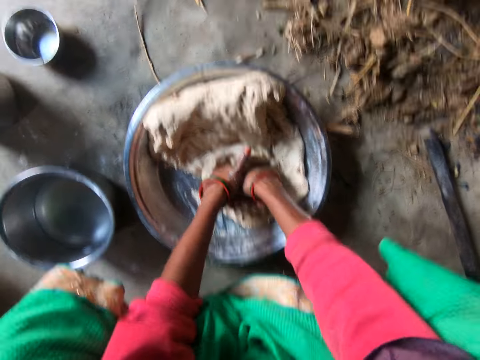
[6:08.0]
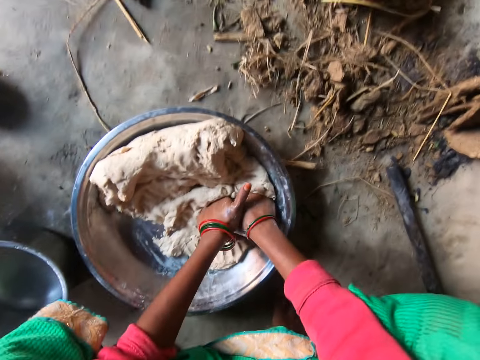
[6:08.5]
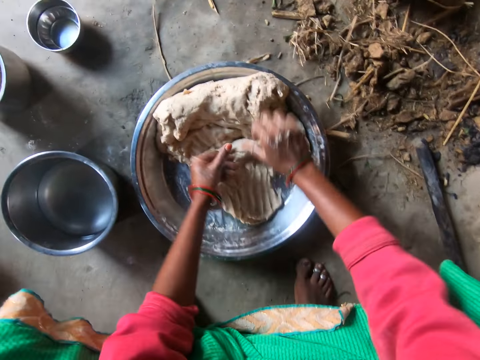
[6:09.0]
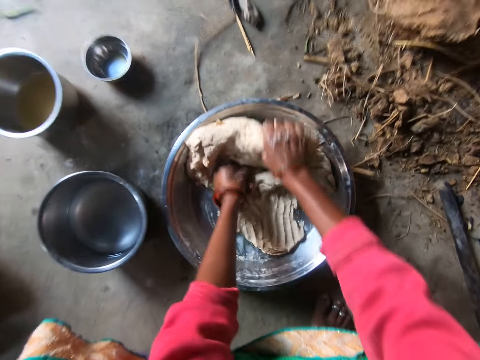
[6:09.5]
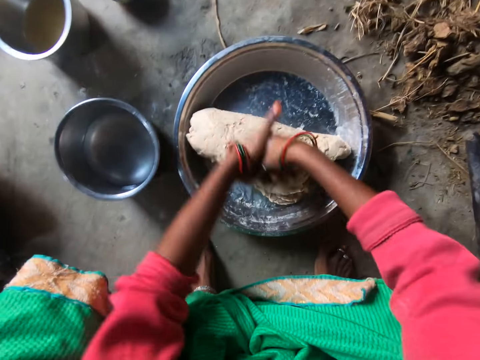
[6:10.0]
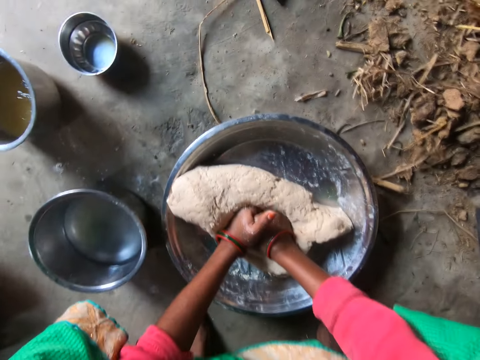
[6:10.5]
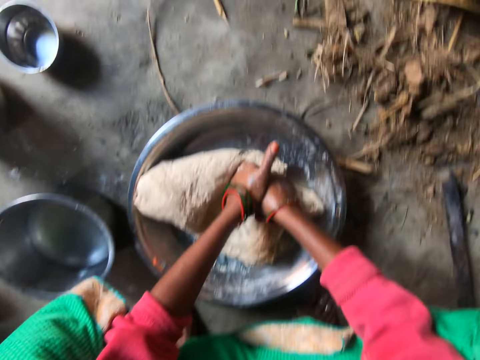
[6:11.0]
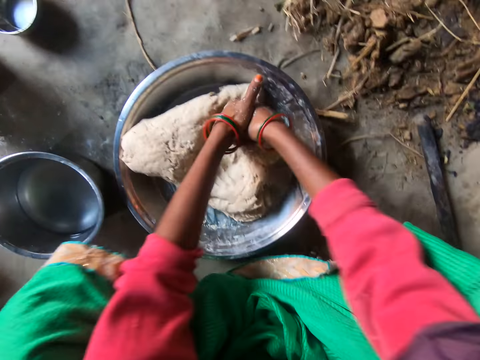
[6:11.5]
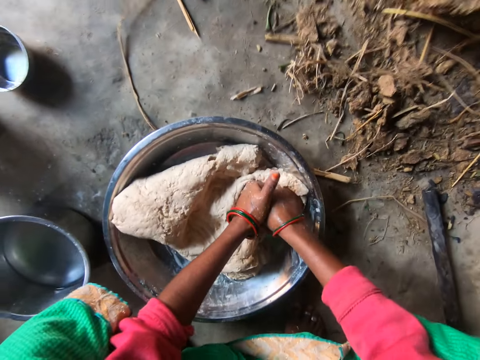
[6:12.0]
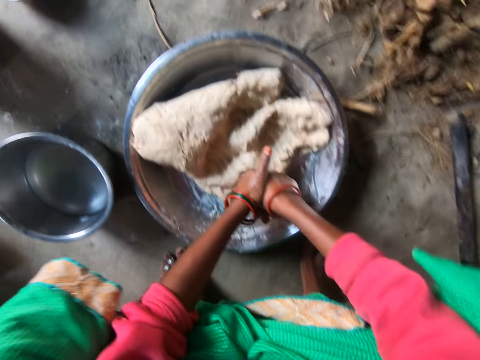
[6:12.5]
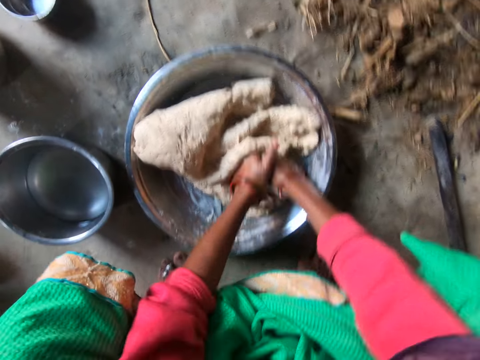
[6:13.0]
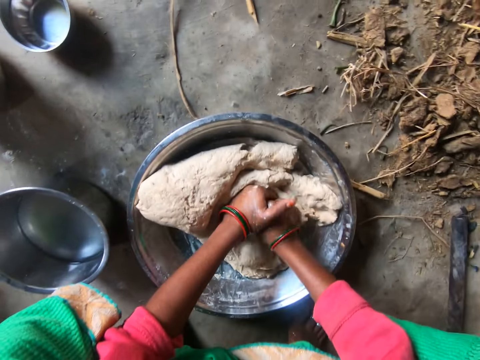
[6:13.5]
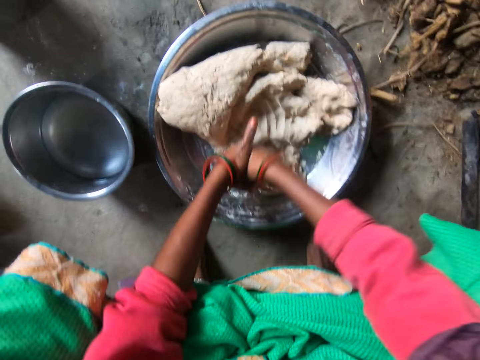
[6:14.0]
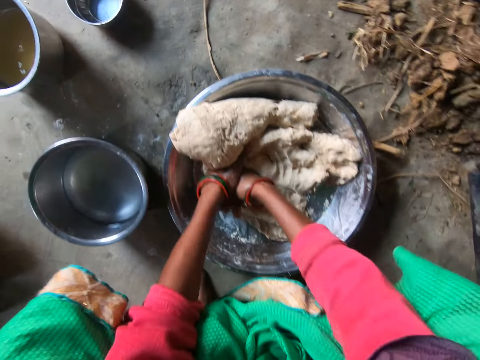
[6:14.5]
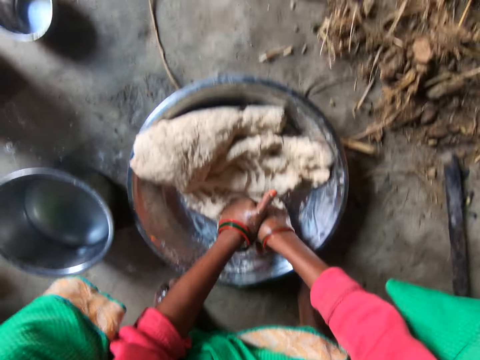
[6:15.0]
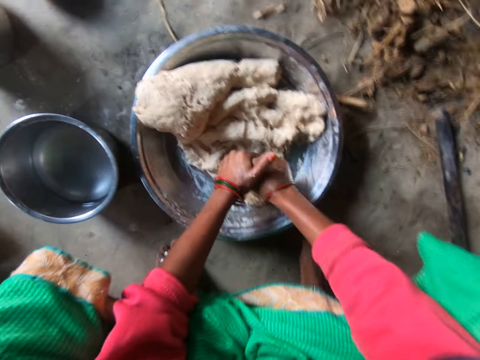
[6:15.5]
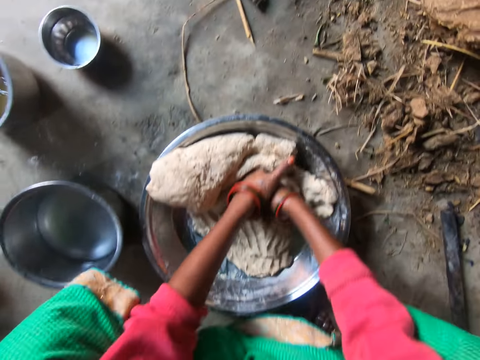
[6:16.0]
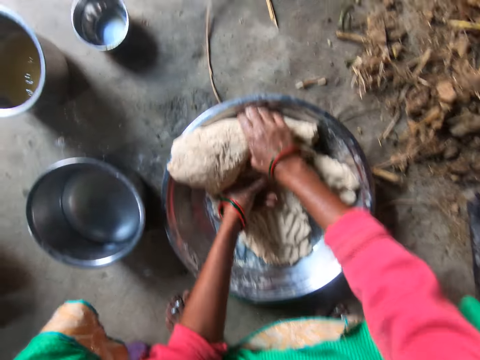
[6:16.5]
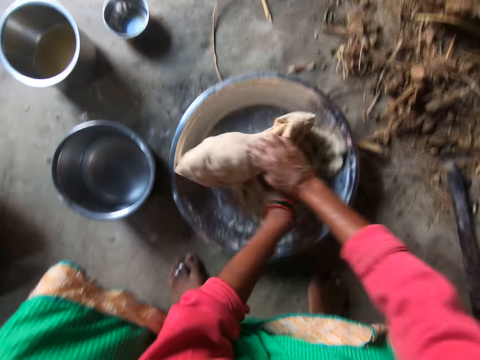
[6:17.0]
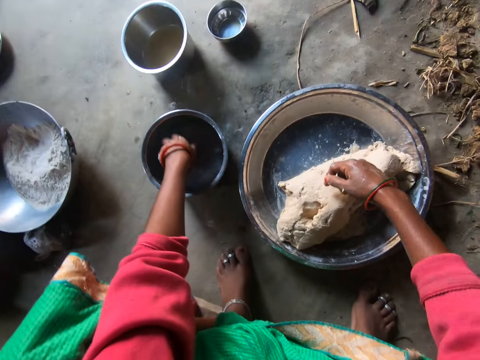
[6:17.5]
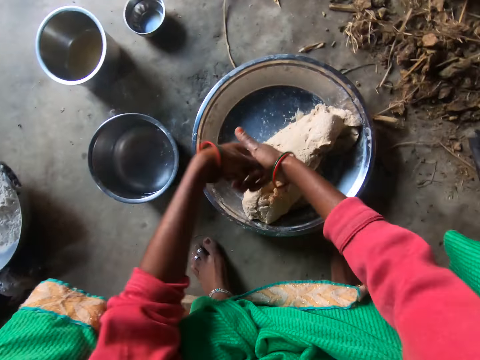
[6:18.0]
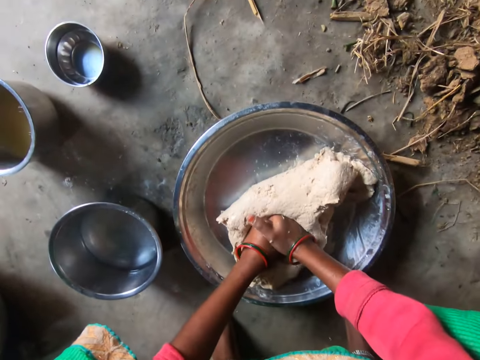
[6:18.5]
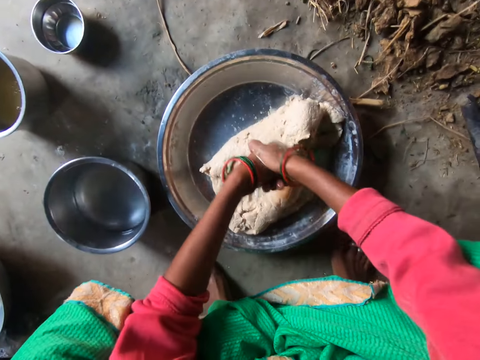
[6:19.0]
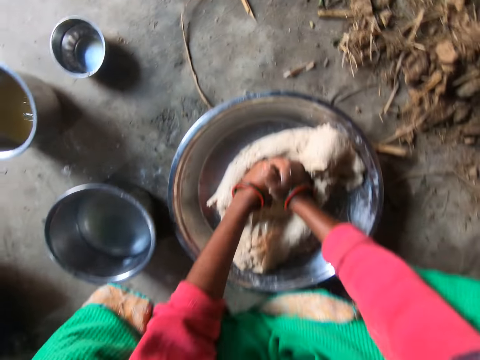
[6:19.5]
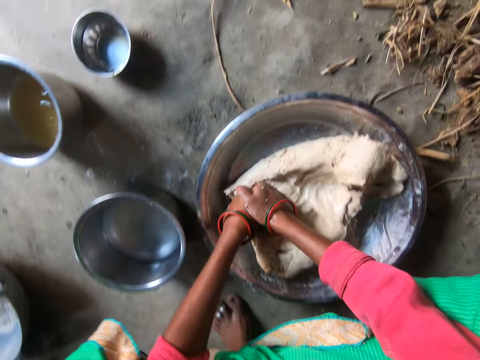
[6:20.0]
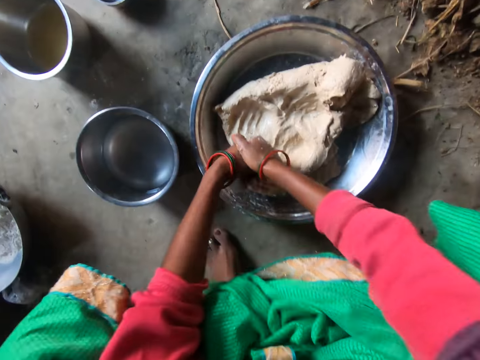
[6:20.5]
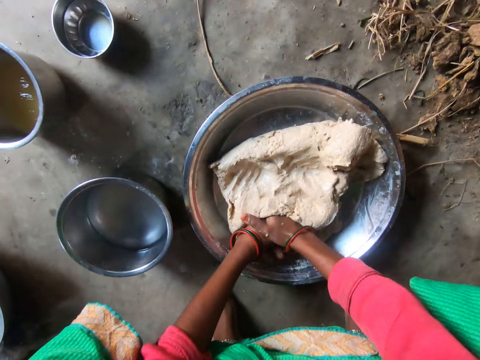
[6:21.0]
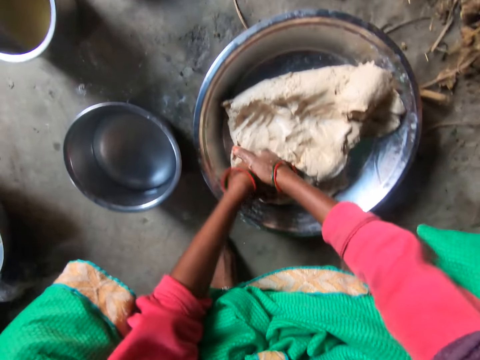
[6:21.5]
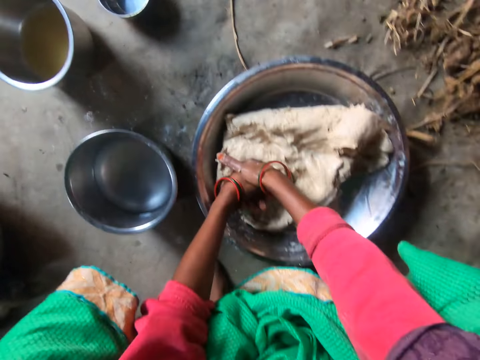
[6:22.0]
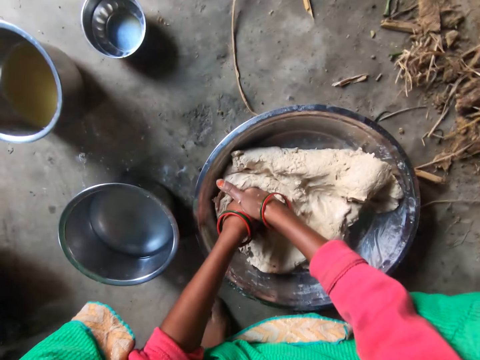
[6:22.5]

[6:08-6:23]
The camera wearer turns the dough. She kneads the dough. She turns the dough. She dips her left hand in a plate of water. She kneads the dough in the bowl with both hands.

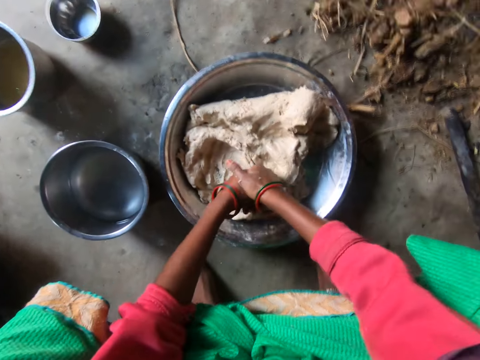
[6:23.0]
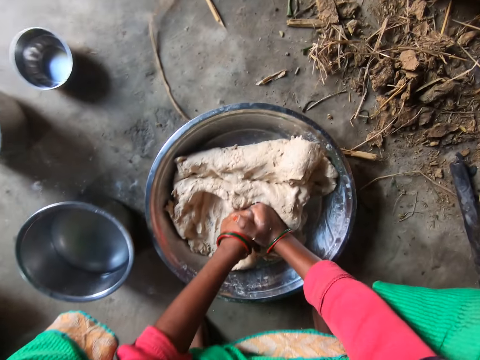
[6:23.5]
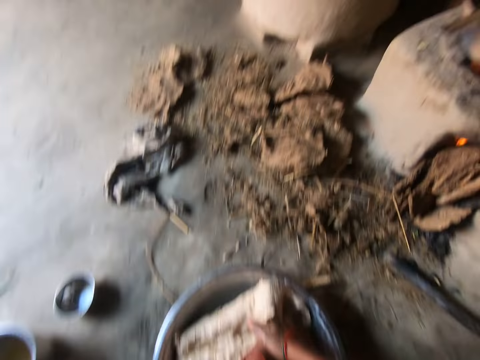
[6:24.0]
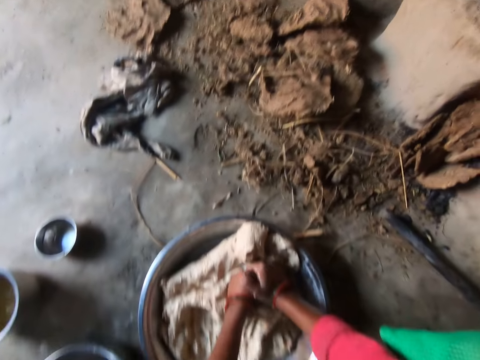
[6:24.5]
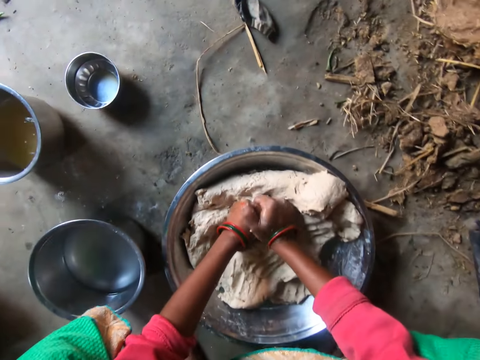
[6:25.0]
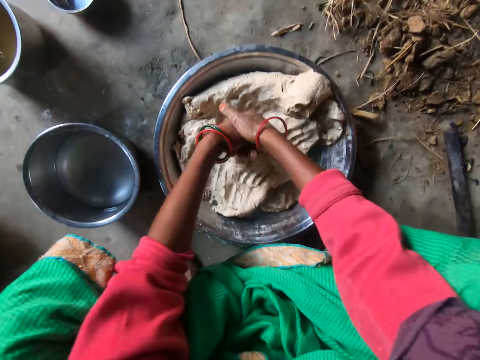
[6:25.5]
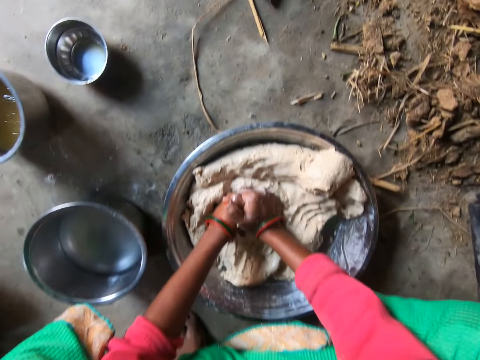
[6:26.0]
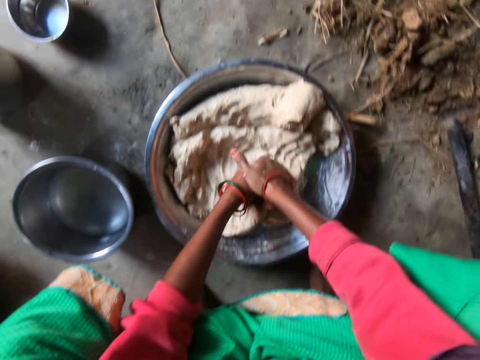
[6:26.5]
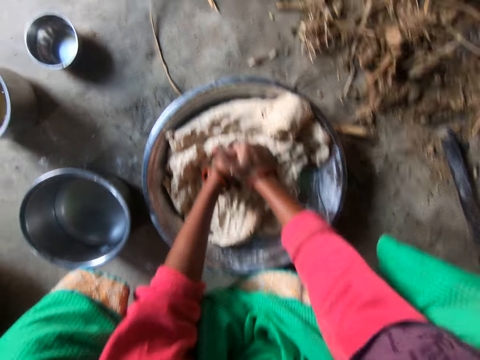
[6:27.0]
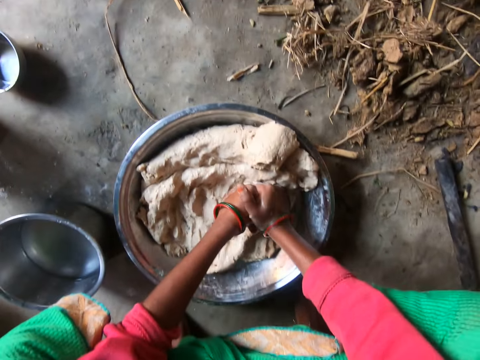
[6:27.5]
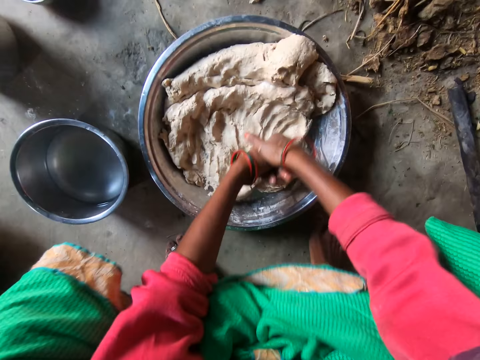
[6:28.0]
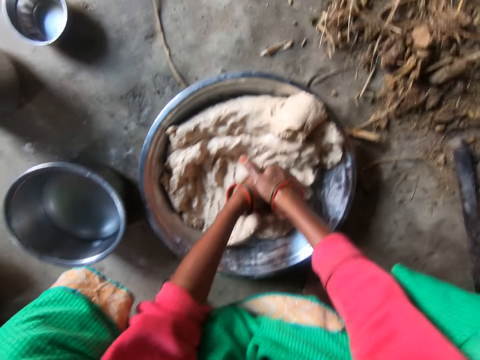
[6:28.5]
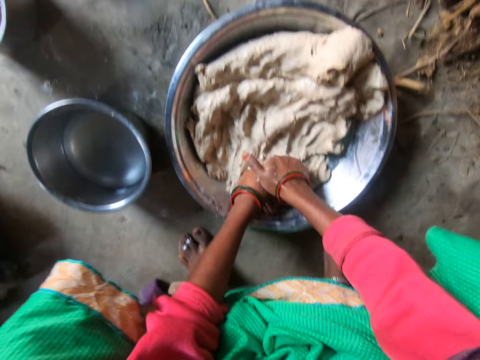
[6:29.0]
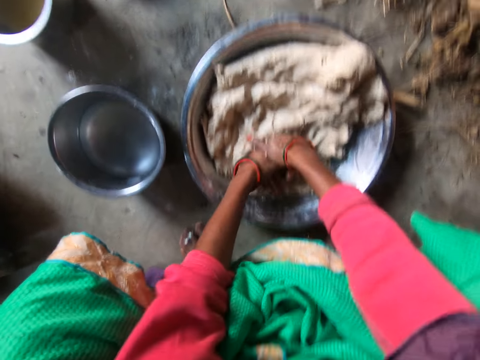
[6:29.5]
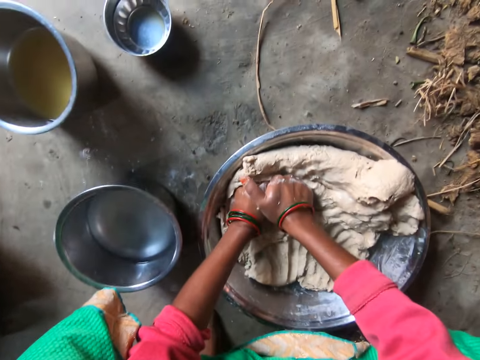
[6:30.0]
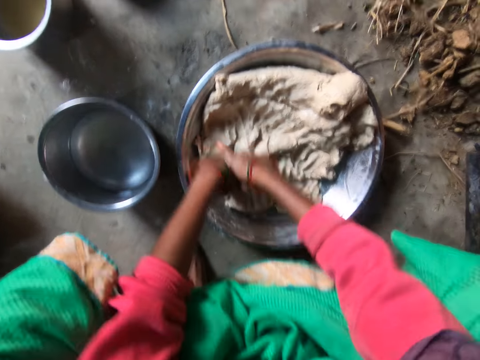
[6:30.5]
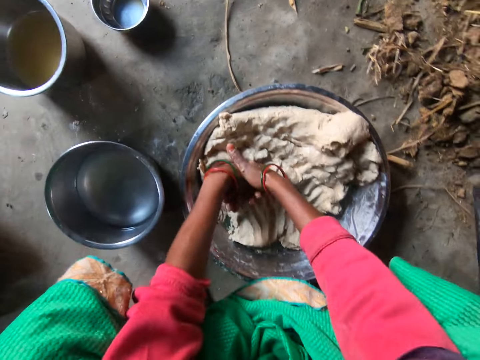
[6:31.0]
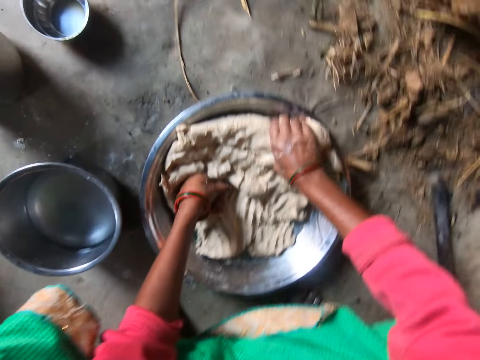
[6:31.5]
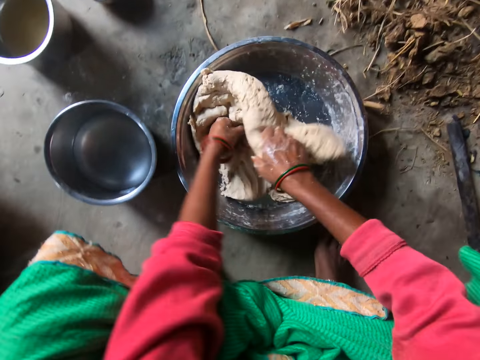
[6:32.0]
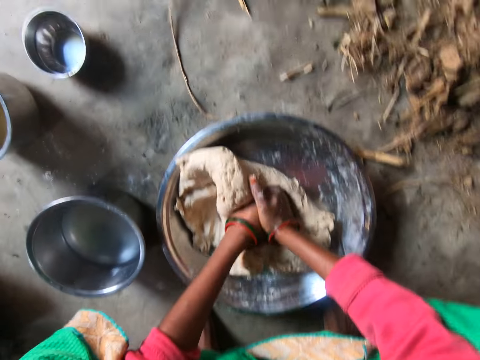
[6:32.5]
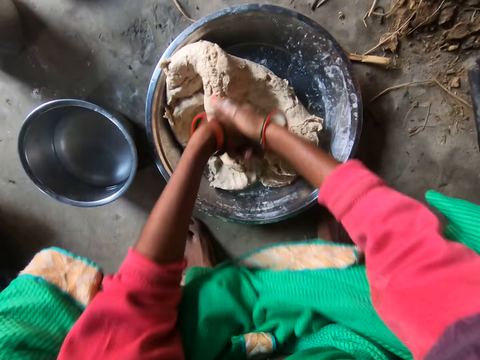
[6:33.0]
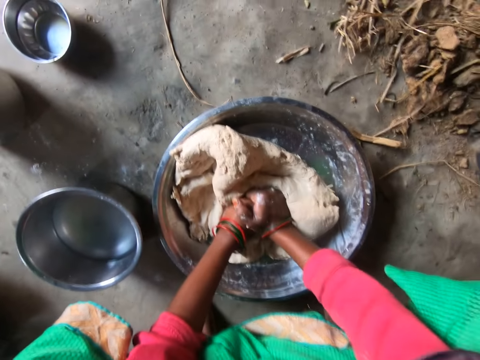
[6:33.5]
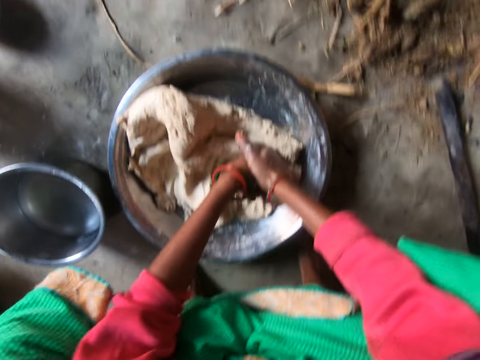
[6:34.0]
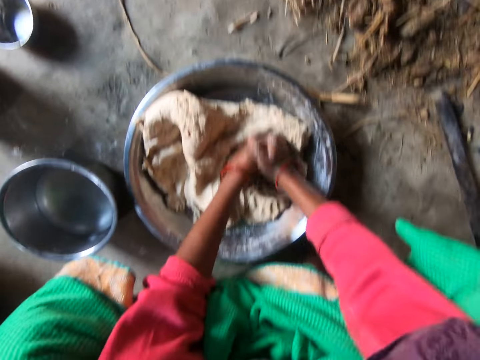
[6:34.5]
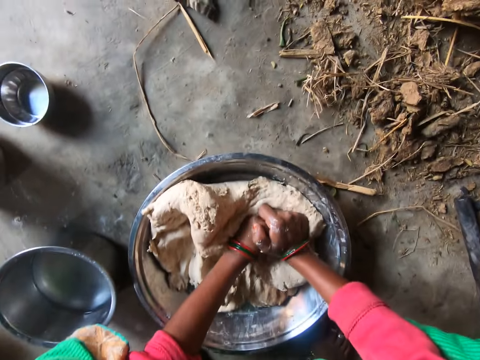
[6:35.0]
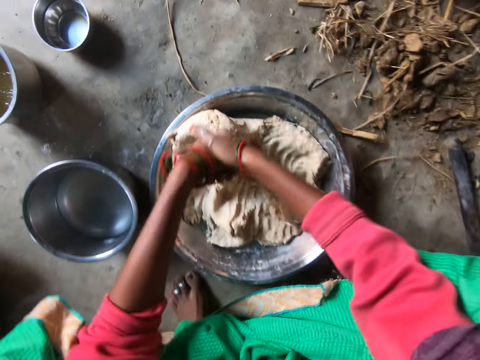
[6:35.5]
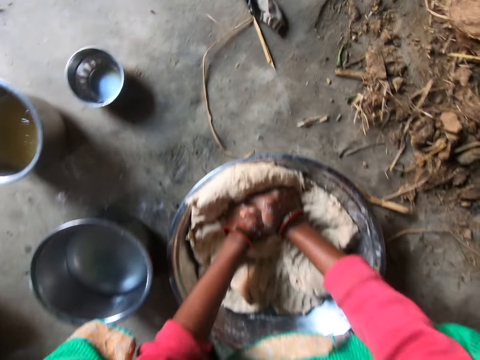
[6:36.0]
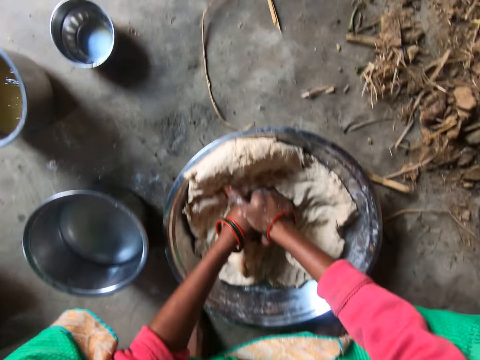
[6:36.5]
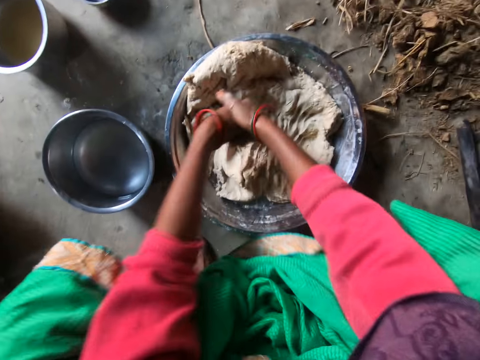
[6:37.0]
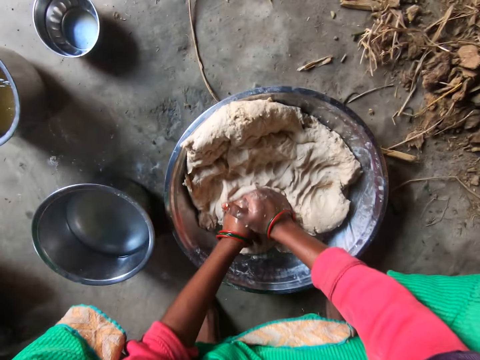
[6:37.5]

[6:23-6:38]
The camera wearer turns the dough. They knead the dough.
